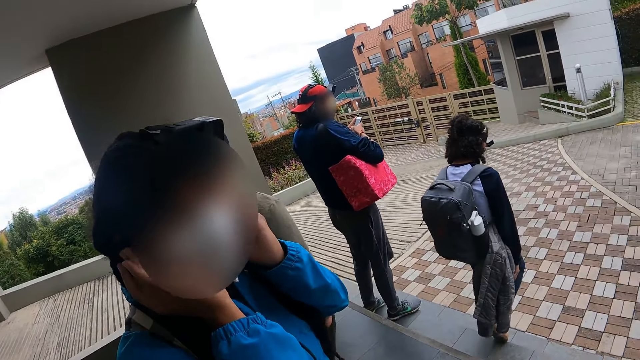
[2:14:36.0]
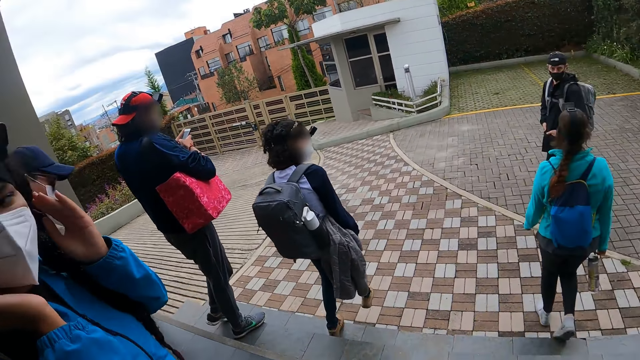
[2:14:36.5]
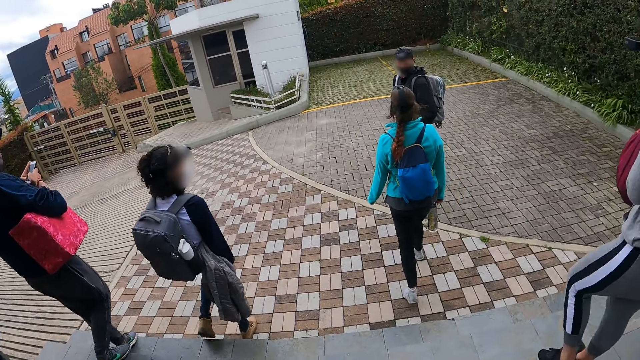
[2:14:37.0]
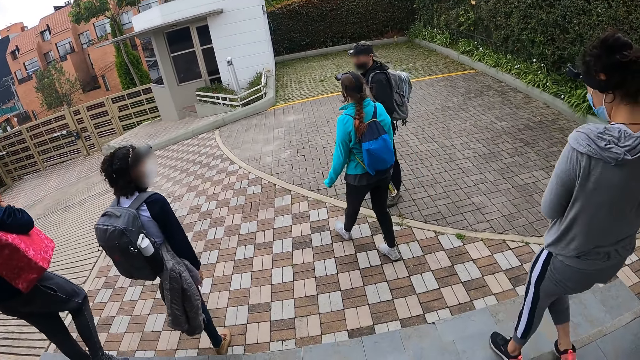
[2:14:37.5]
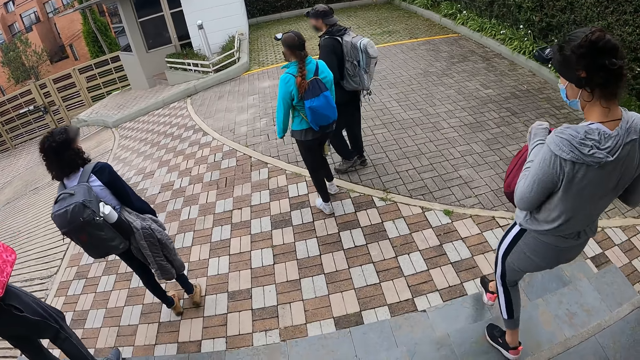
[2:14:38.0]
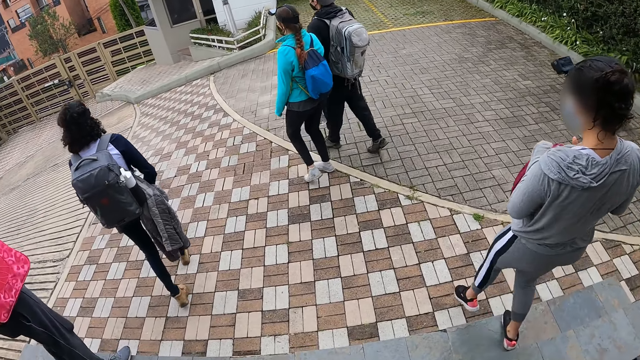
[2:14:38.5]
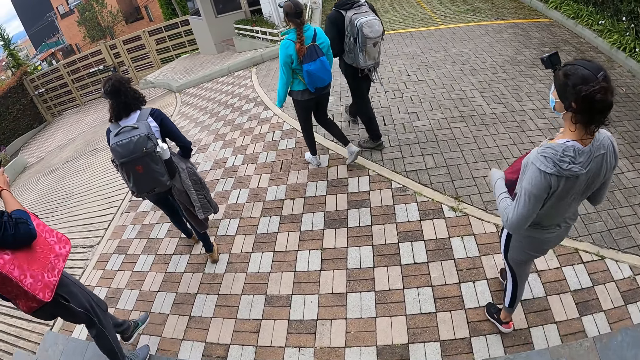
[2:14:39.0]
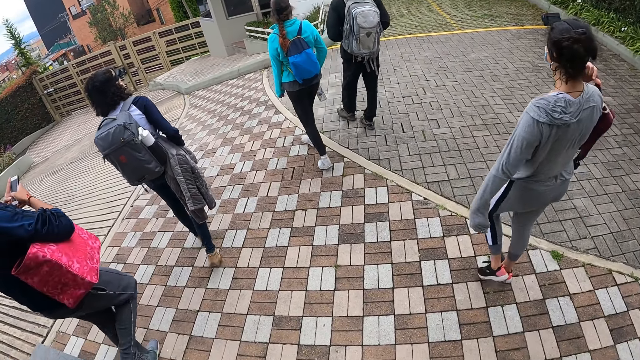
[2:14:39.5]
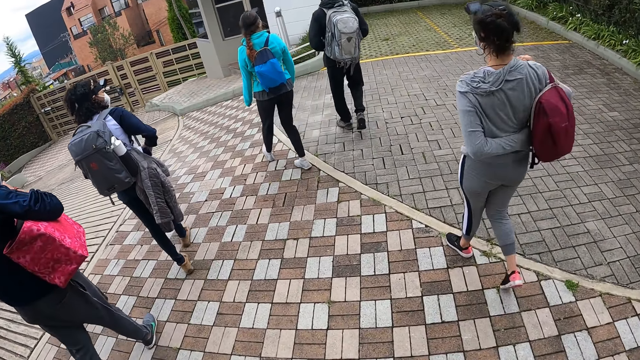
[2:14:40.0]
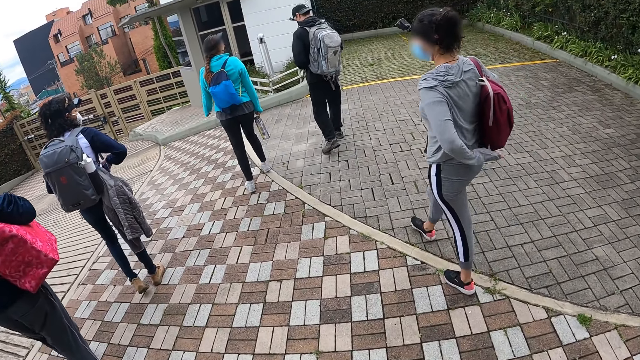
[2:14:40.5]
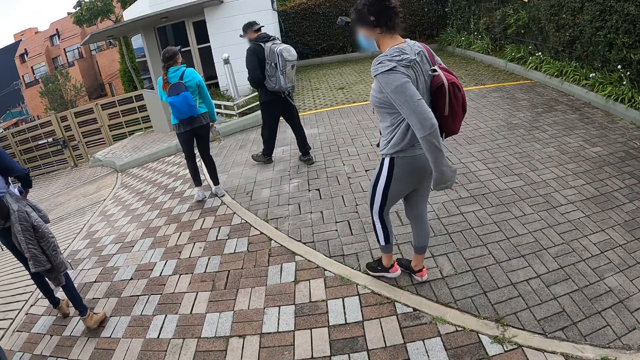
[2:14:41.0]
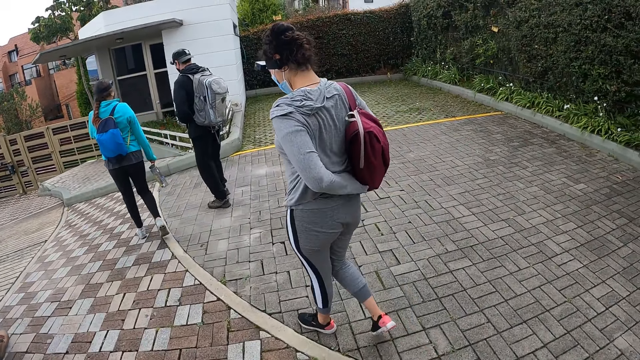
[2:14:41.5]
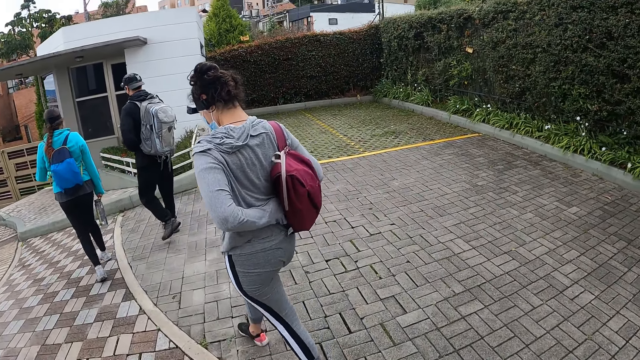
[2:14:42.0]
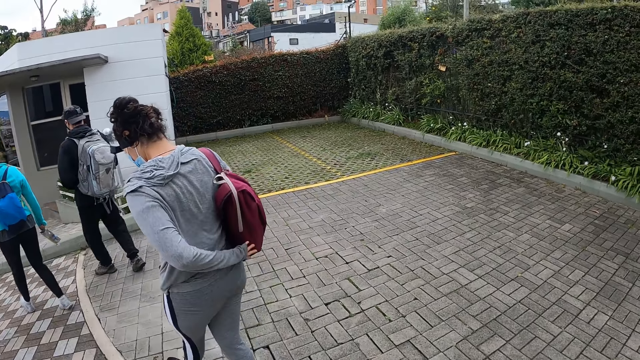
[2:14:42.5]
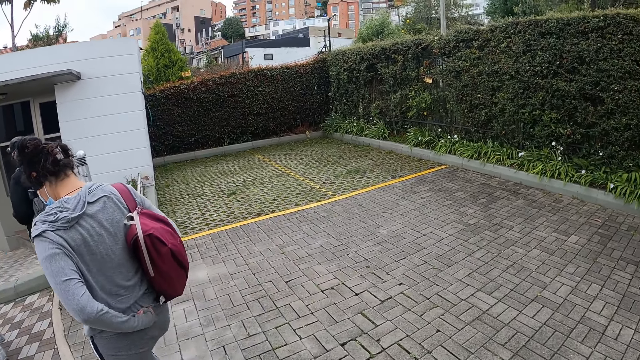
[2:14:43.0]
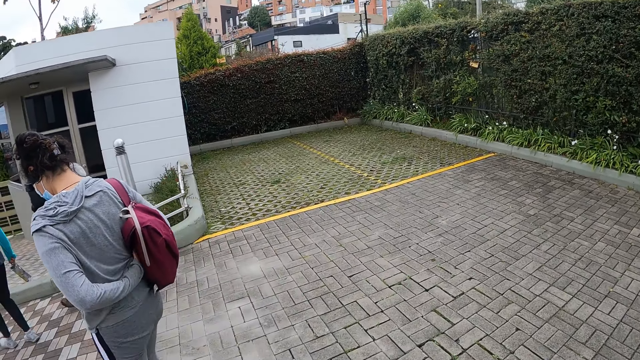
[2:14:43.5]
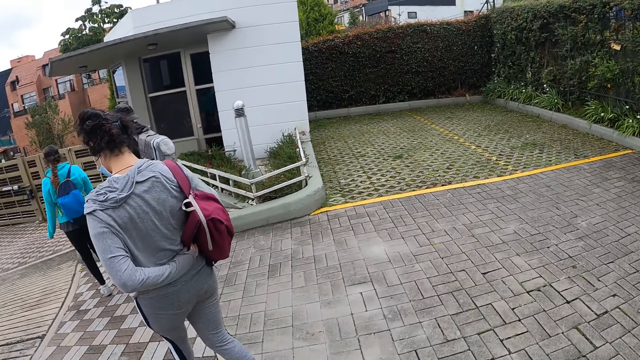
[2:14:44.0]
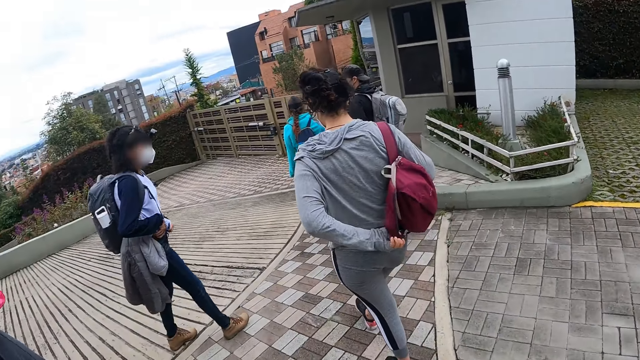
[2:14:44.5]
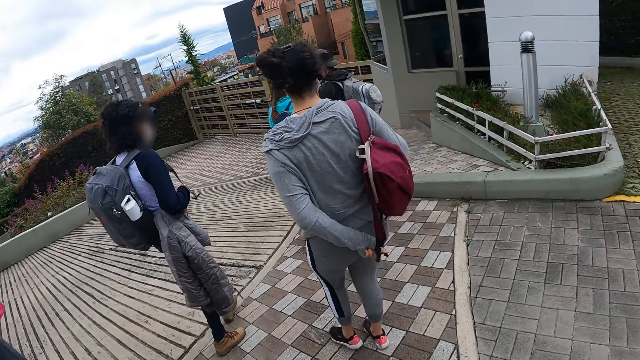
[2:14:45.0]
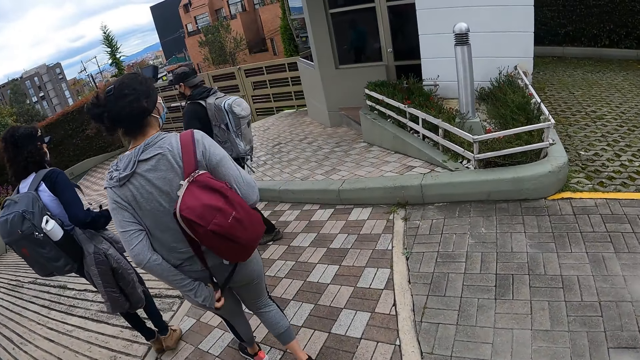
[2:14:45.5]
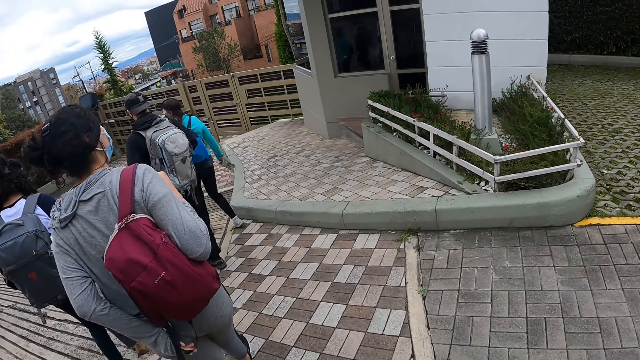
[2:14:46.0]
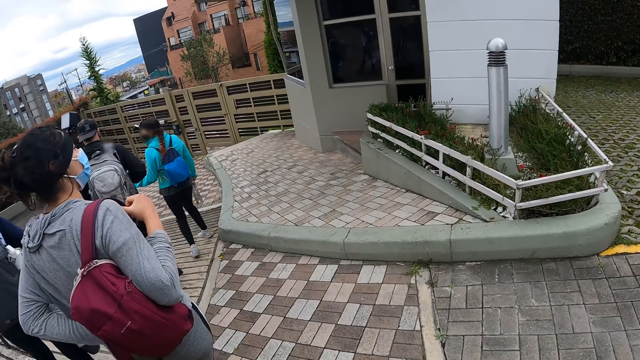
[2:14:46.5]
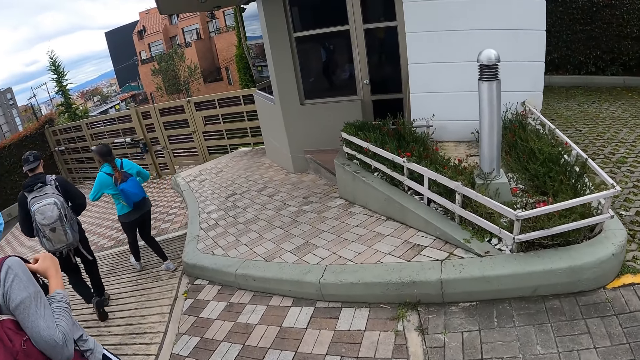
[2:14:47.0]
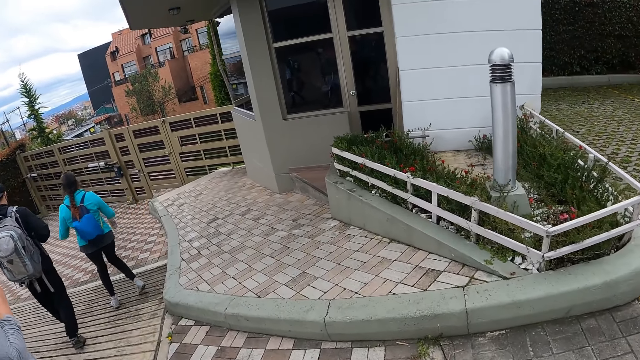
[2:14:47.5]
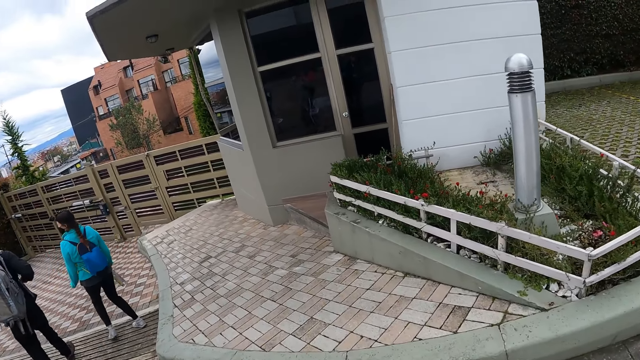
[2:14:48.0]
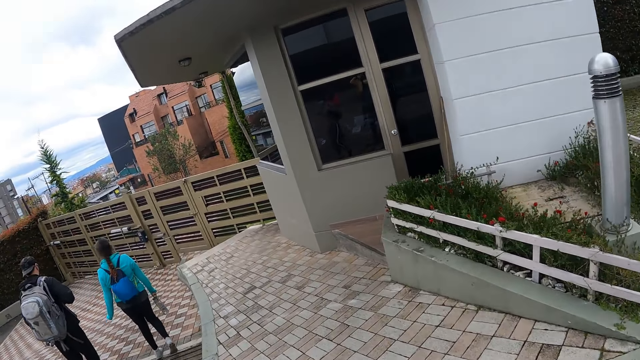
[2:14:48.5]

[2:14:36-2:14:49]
A lady adjusts her mask. The camera wearer walks down the stairs. A woman wears a backpack in her right hand on her back. The camera wearer walks on the pavement. Another woman interacts with a man.

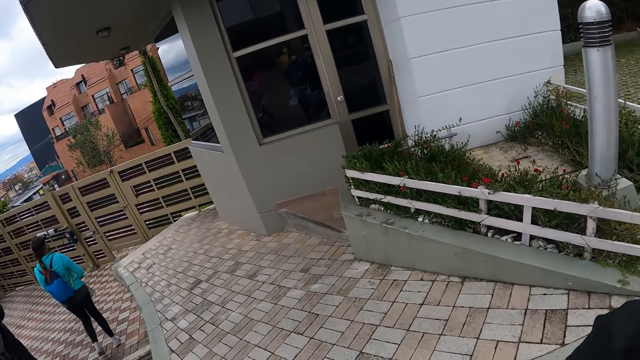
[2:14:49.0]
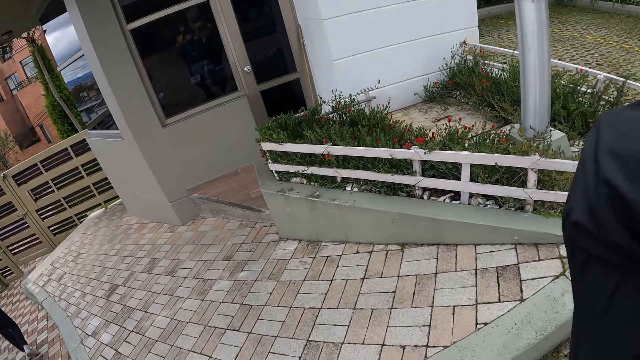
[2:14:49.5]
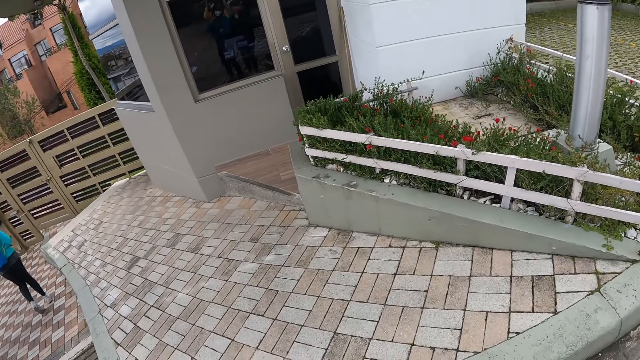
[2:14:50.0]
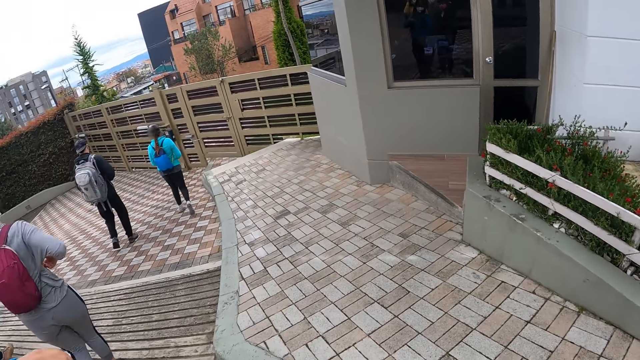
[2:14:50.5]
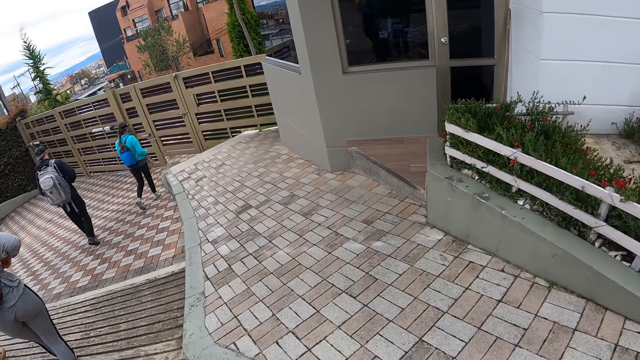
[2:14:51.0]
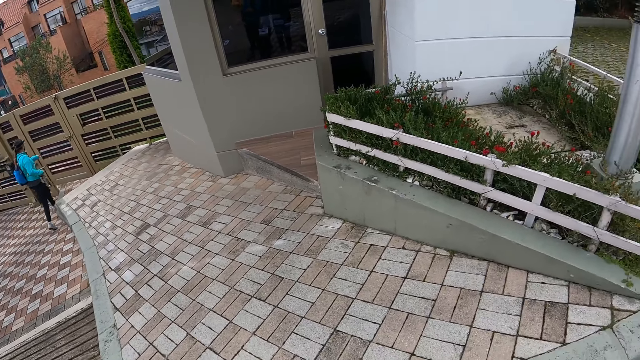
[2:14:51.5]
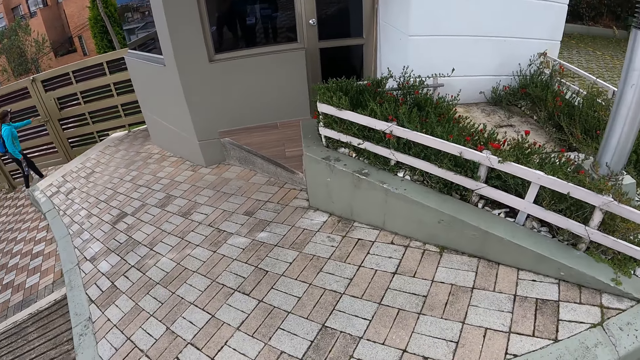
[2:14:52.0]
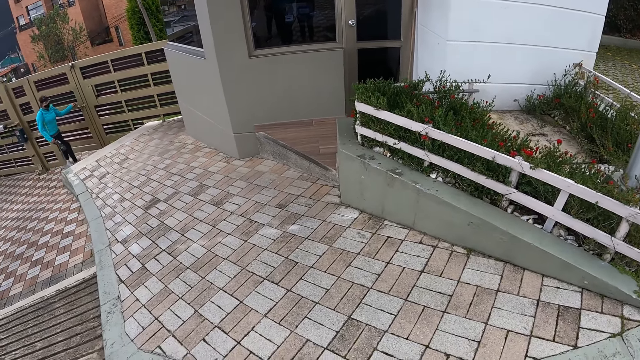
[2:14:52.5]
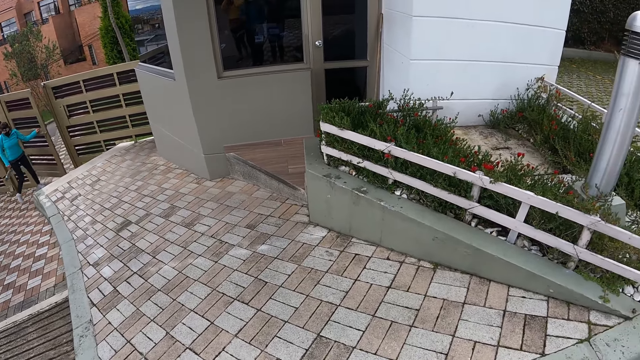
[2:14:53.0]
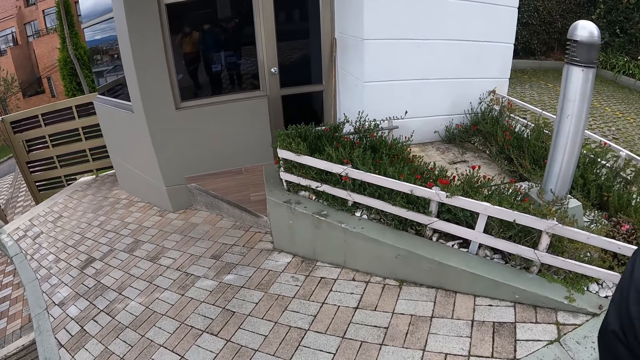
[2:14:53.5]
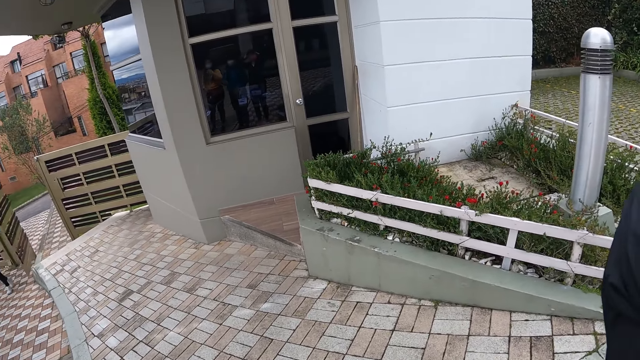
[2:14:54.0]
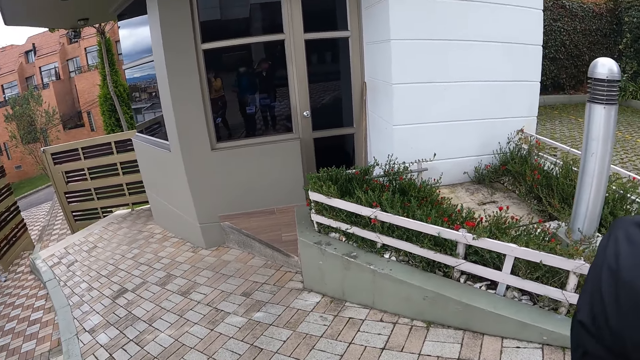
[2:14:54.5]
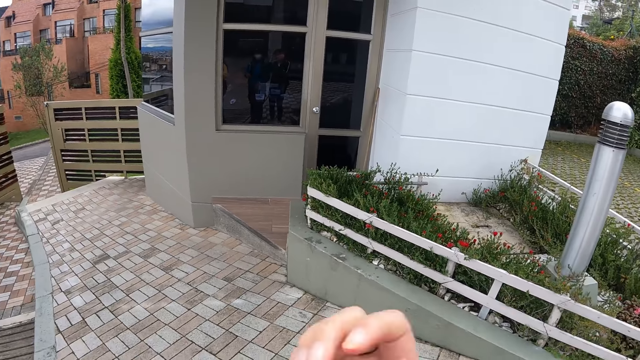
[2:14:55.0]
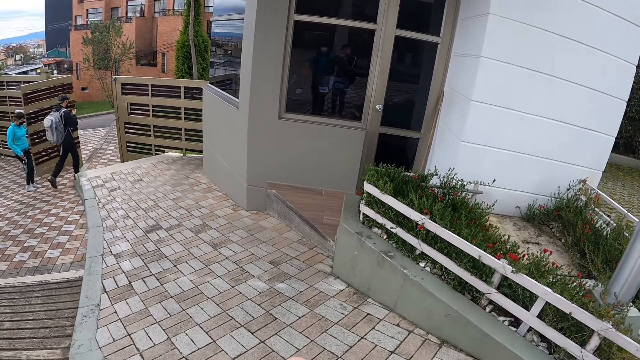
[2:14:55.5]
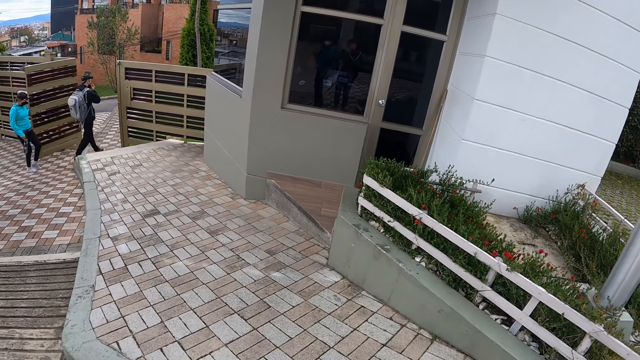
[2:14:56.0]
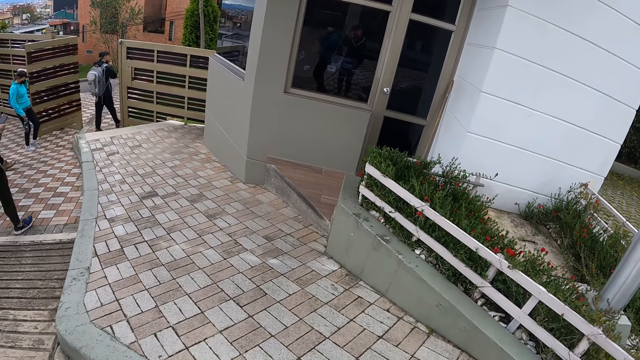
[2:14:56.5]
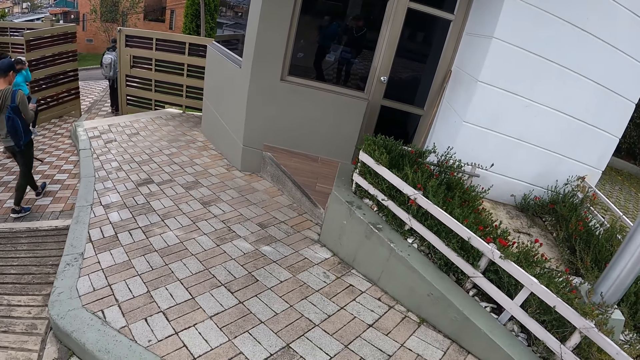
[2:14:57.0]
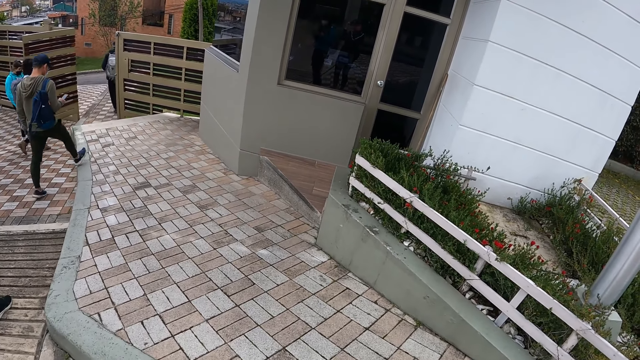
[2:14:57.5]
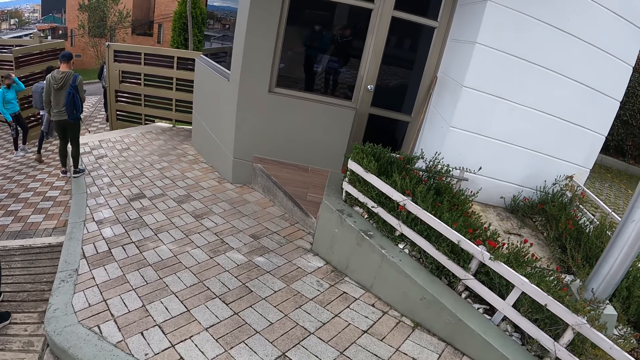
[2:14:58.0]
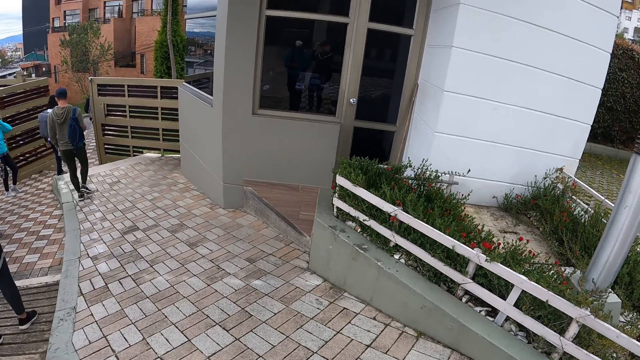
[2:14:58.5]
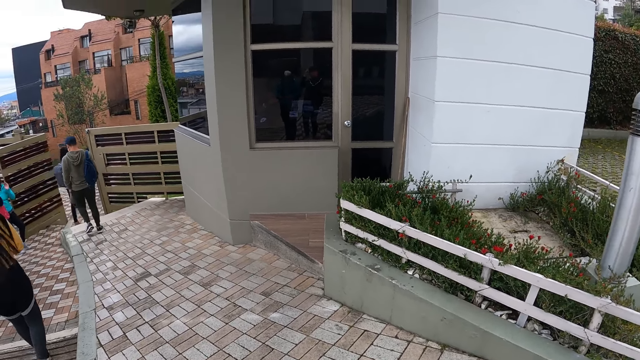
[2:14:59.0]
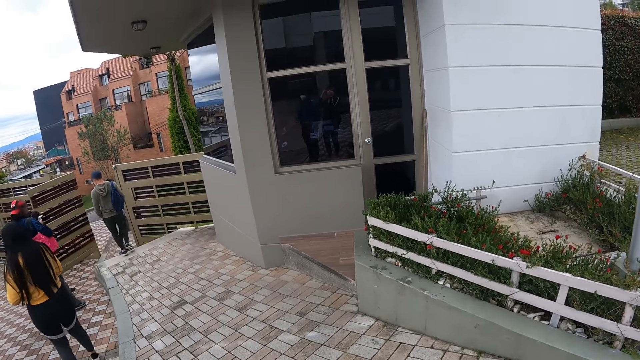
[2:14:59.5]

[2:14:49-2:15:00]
The camera wearer adjusts the camera on her head with her right hand. She raises her hand to something. A woman opens a gate with her left hand. The camera wearer stops on the pavement. A man operates the phone in his right hand.
